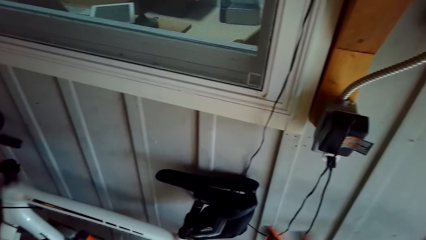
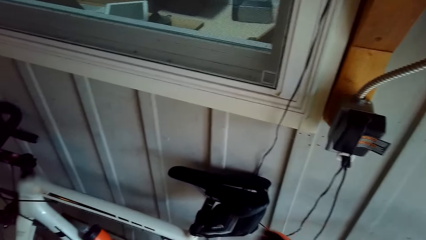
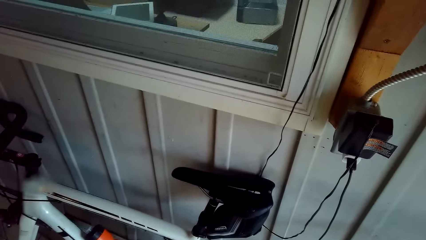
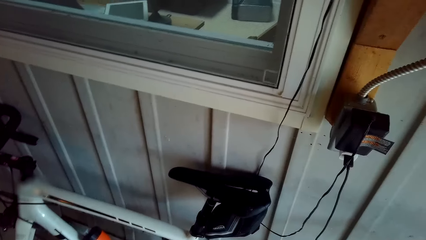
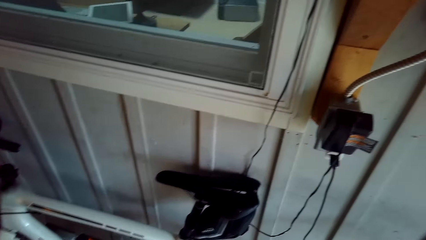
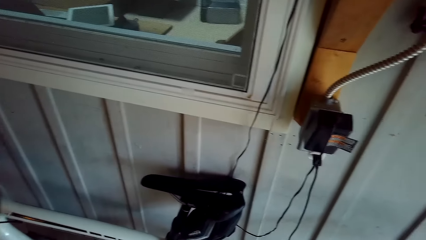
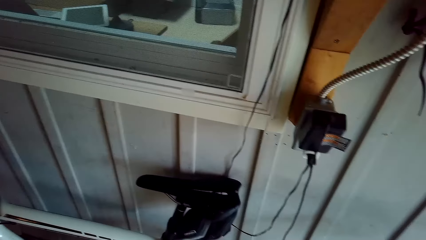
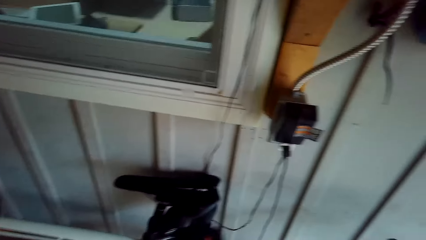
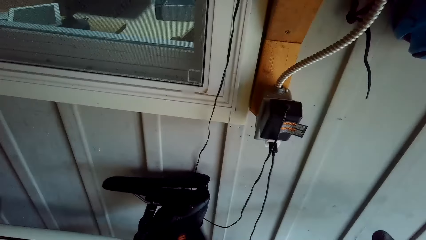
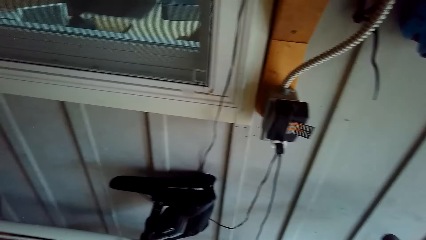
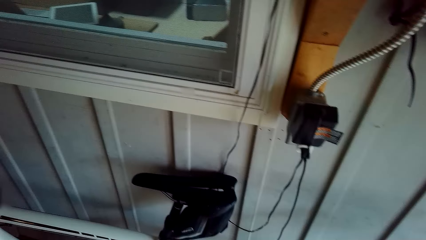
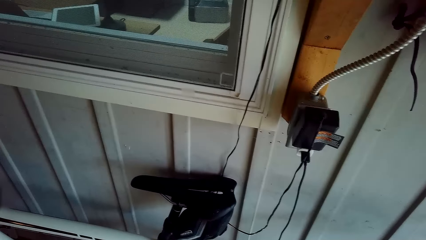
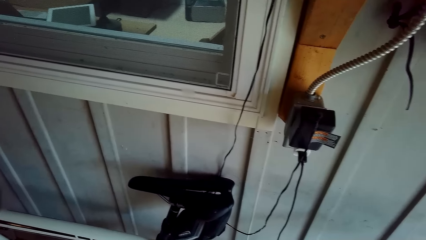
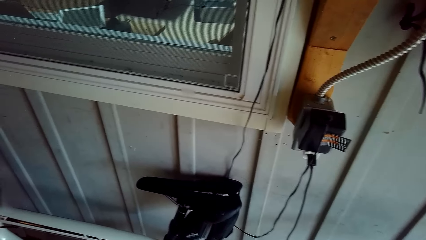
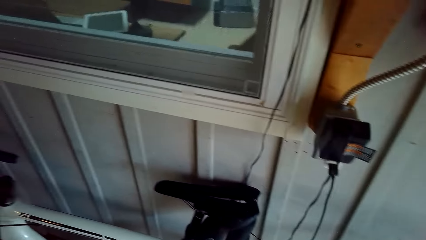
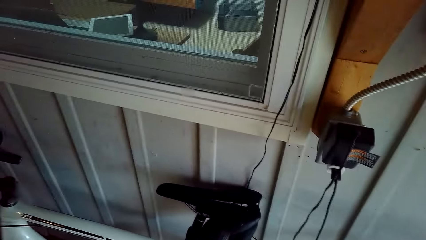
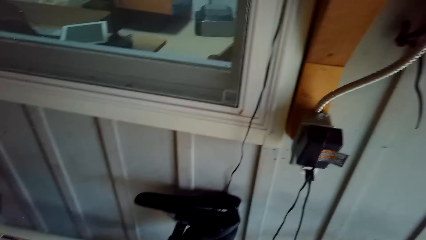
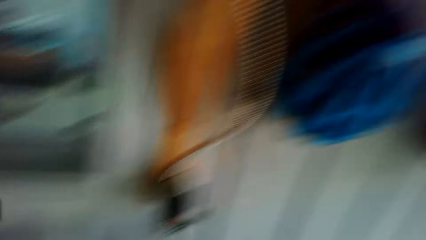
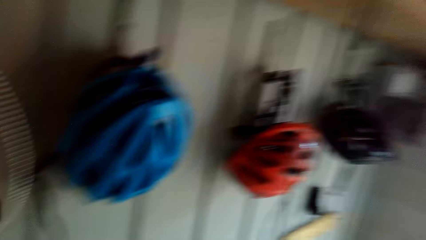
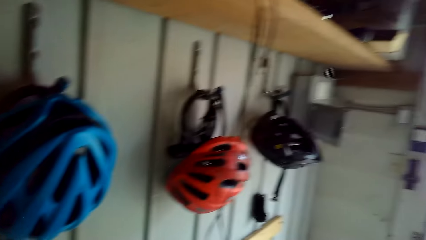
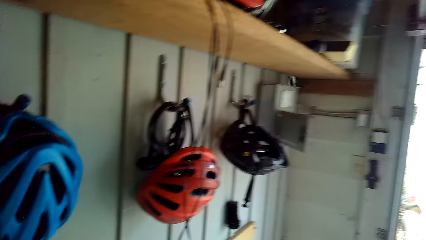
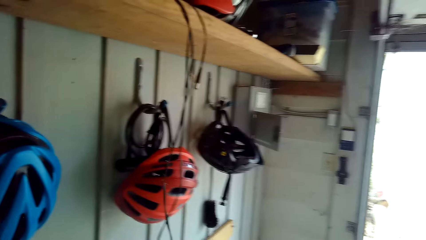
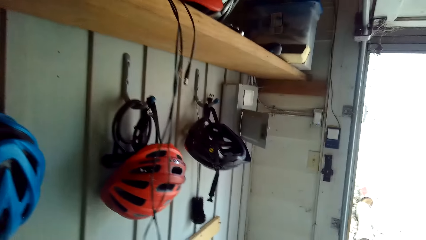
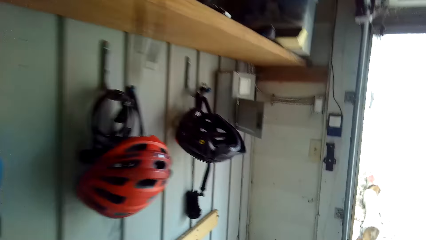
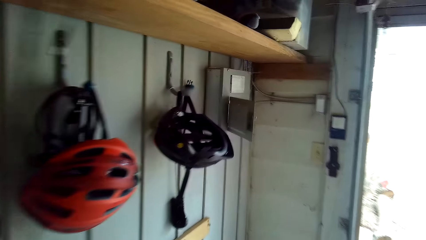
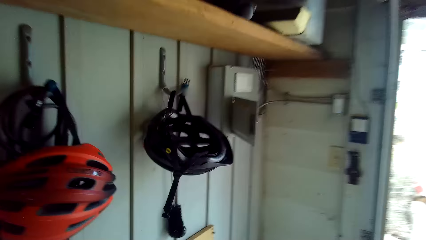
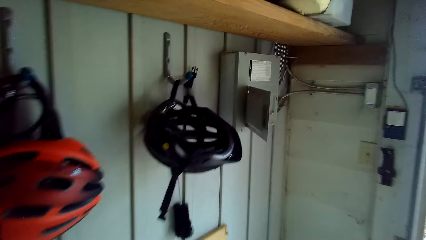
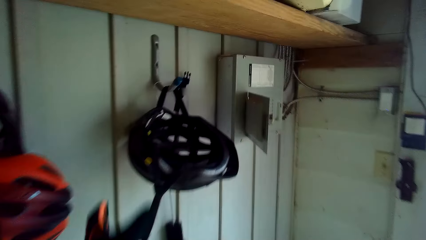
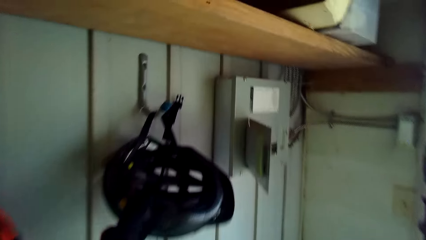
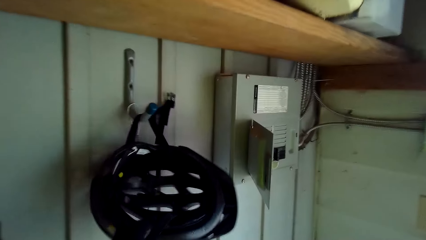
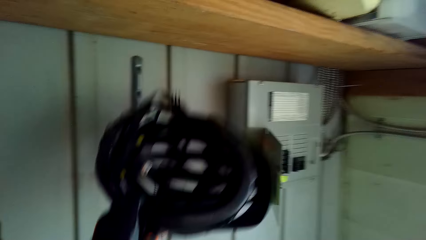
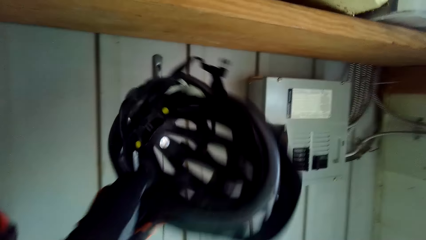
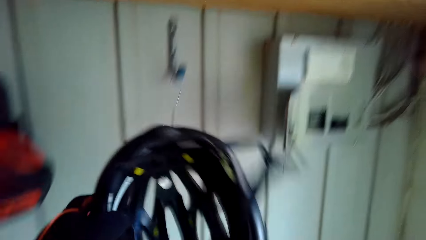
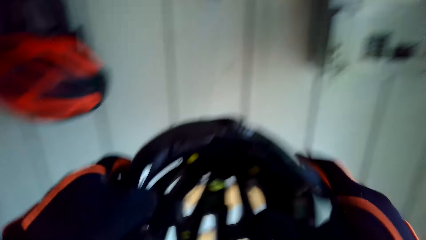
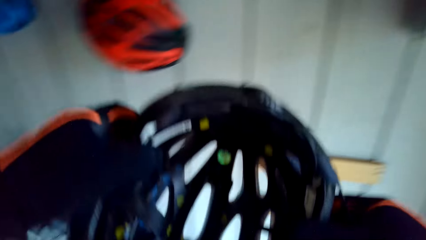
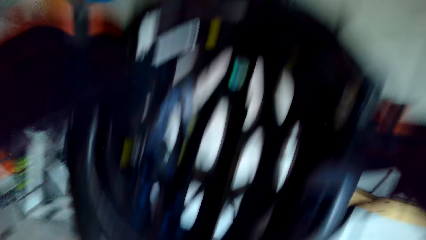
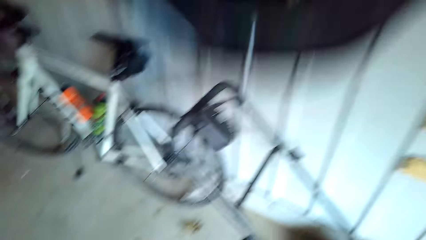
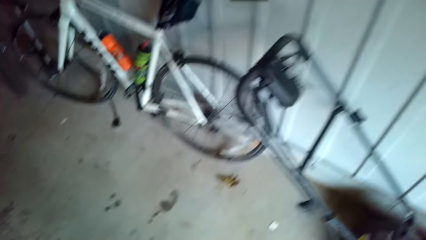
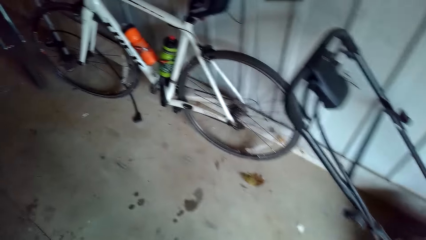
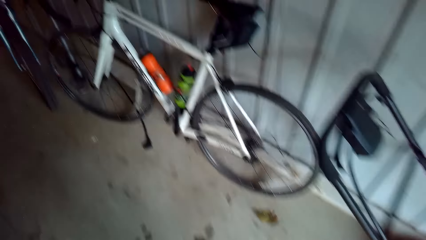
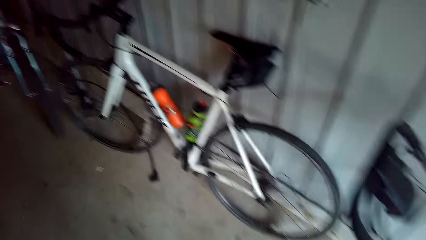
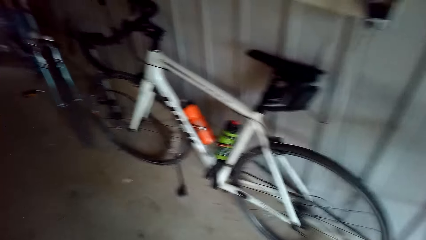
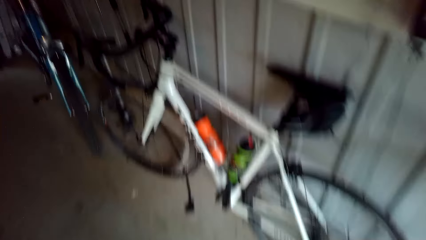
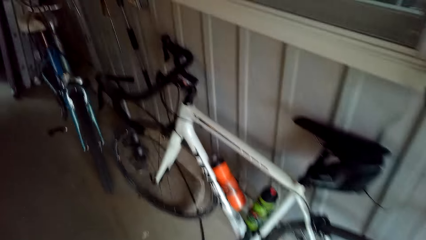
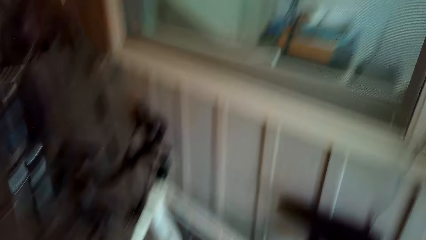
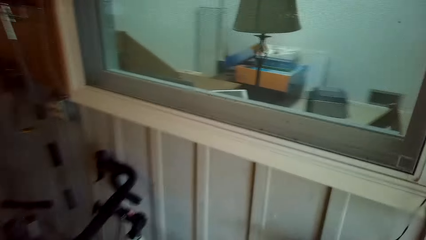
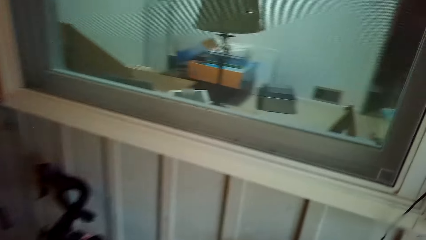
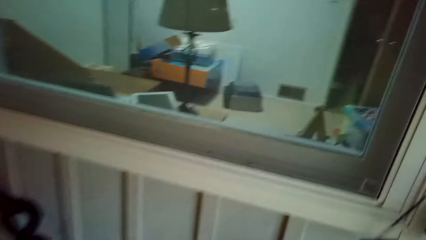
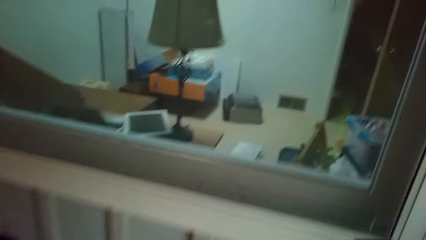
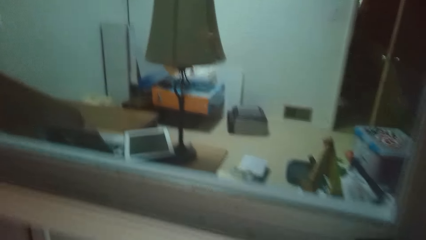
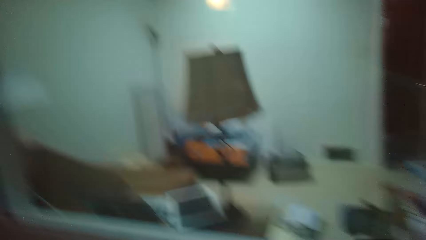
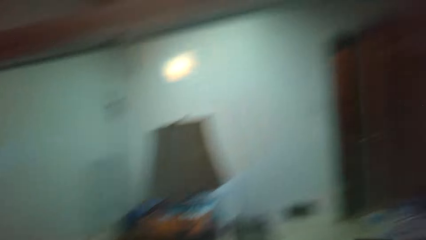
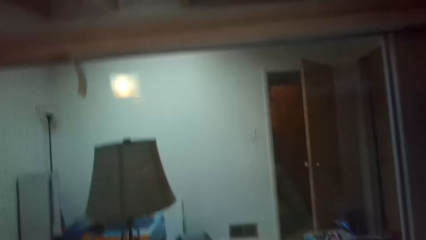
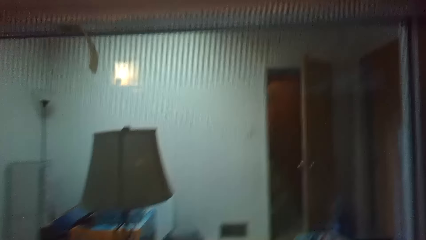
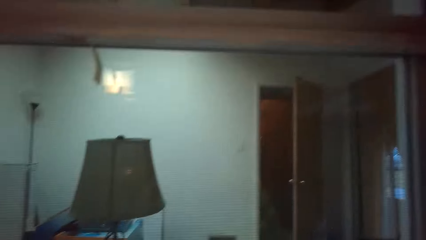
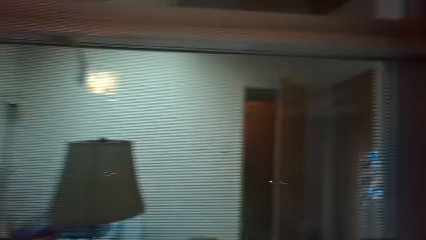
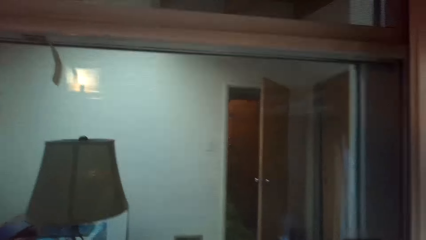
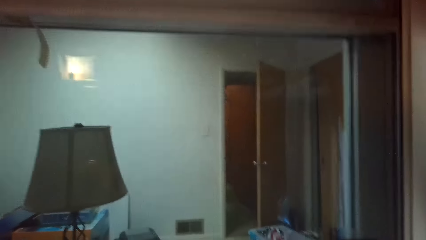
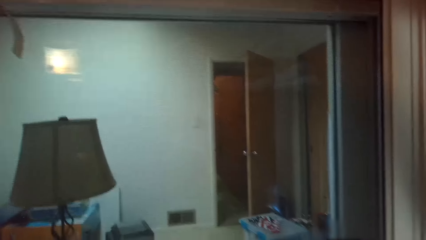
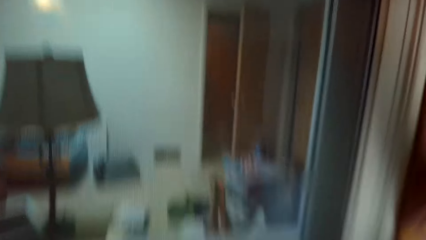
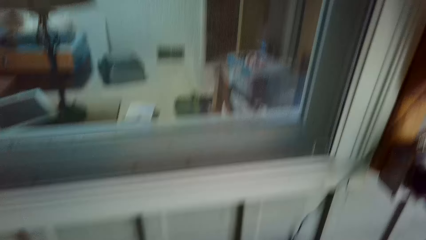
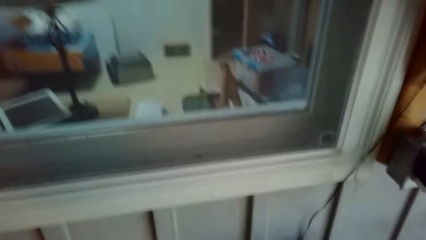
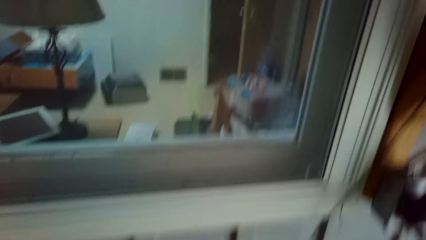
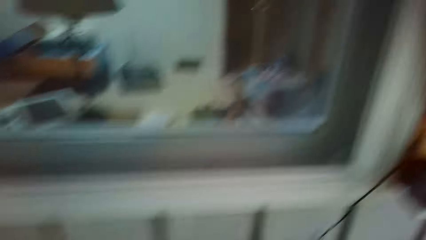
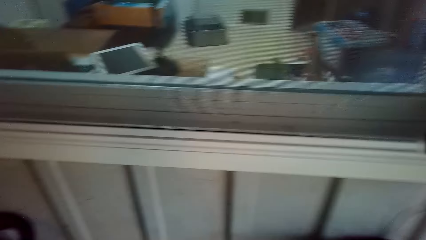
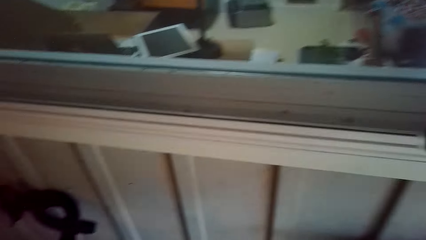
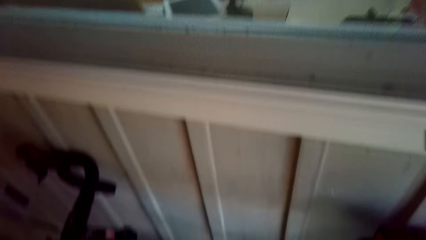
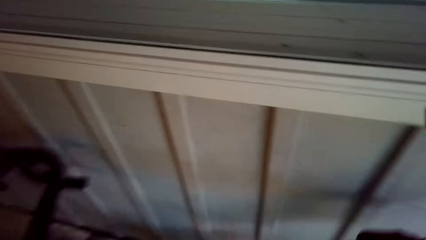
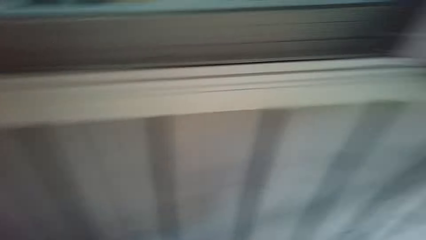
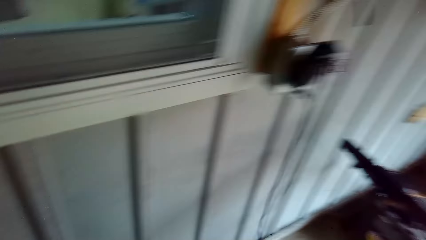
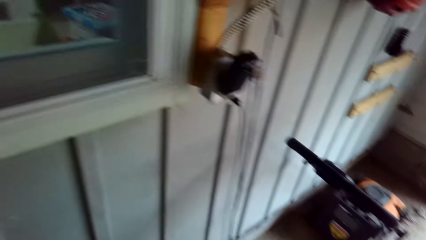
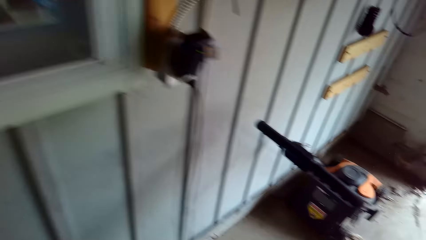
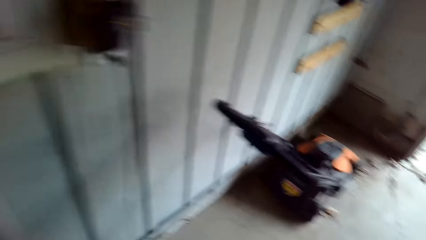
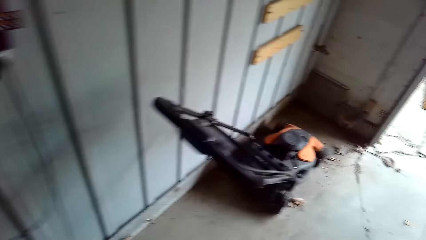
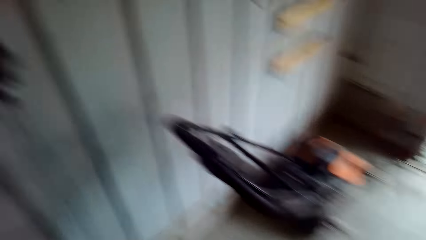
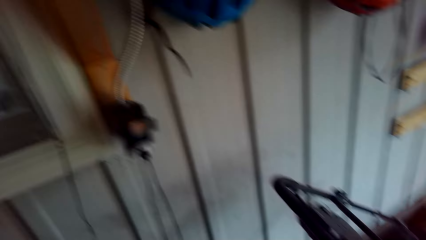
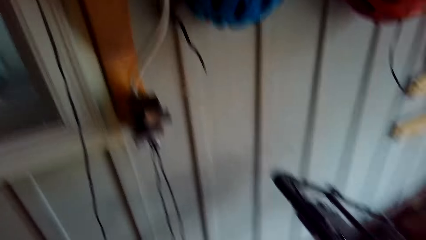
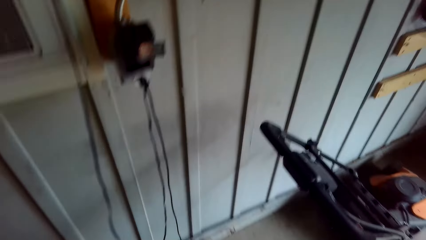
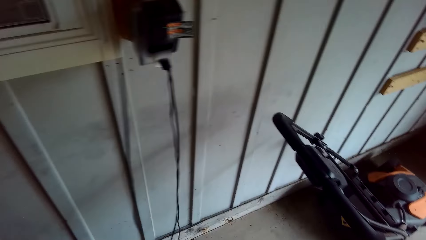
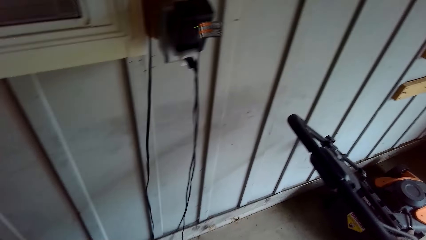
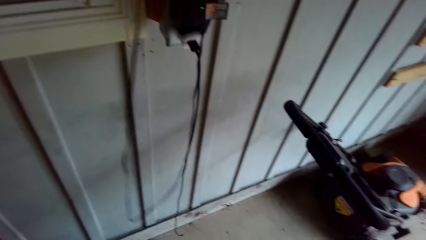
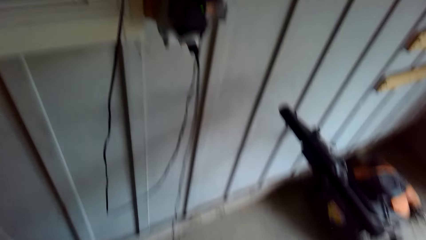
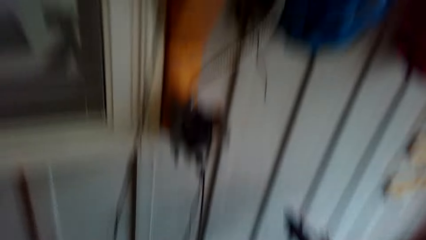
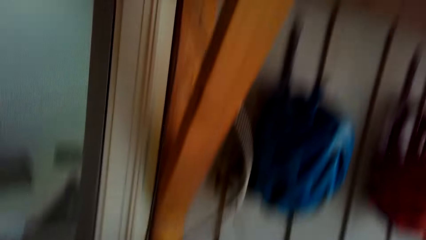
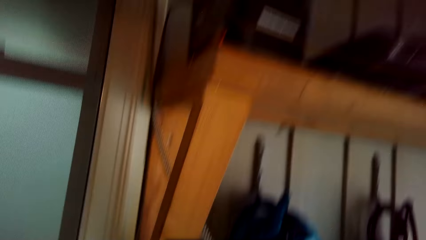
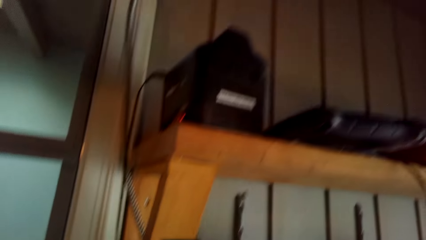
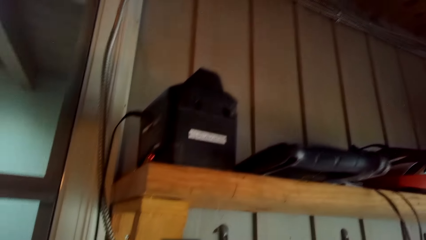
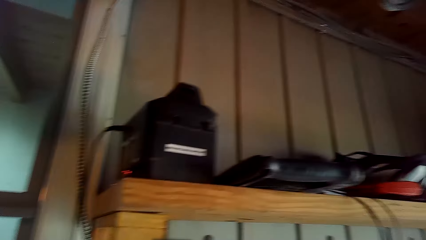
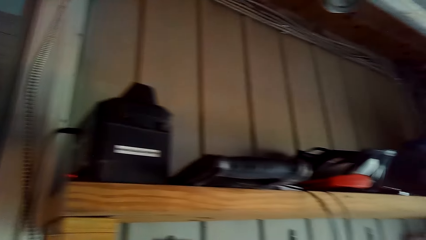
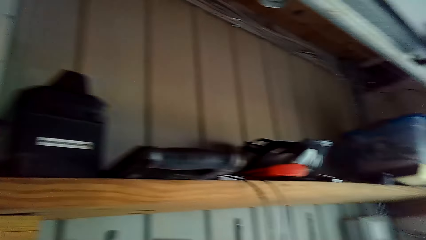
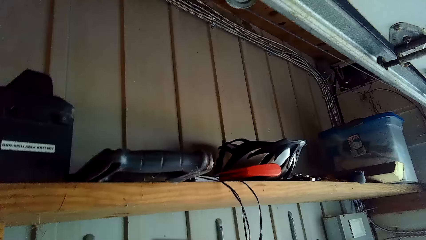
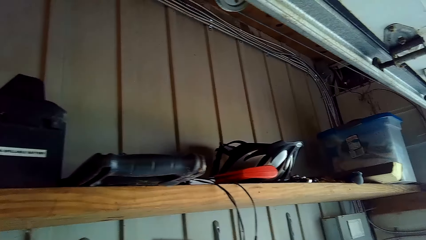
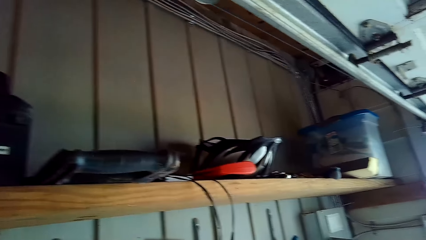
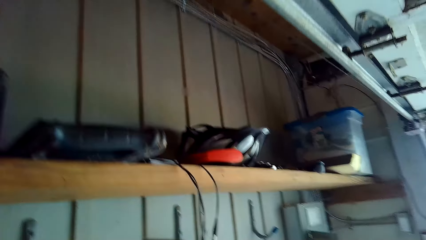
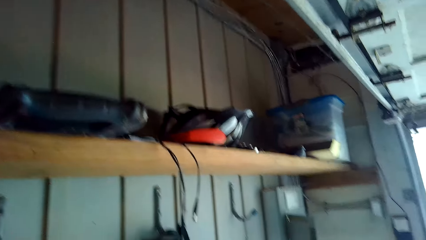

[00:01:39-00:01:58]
The camera wearer walks towards the helmet. They remove the helmet from the hook. They wear the helmet. They move towards the bicycle. They stare at the window. They pick up the bicycle. They look around.
